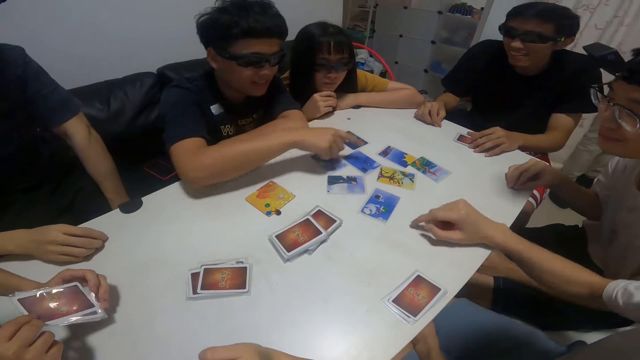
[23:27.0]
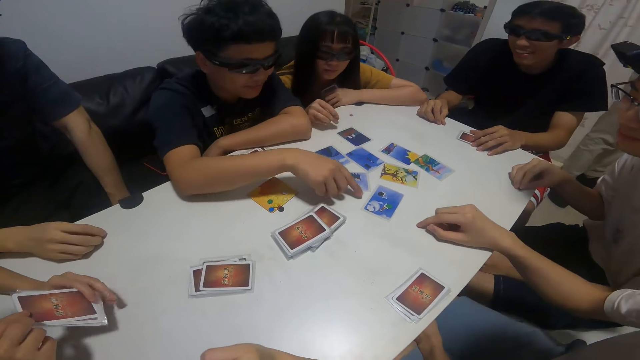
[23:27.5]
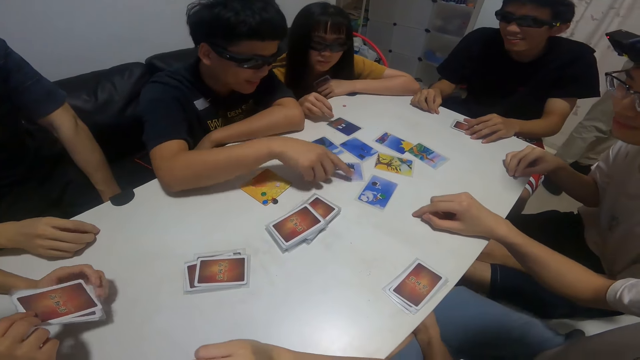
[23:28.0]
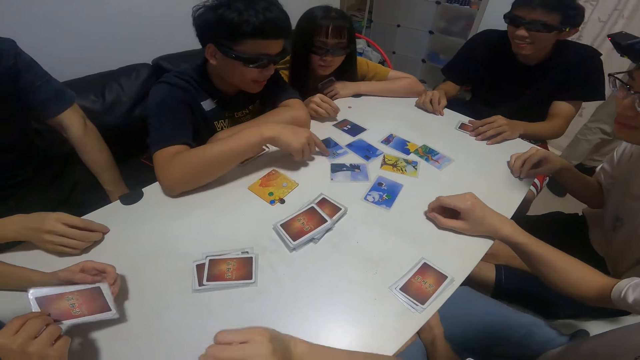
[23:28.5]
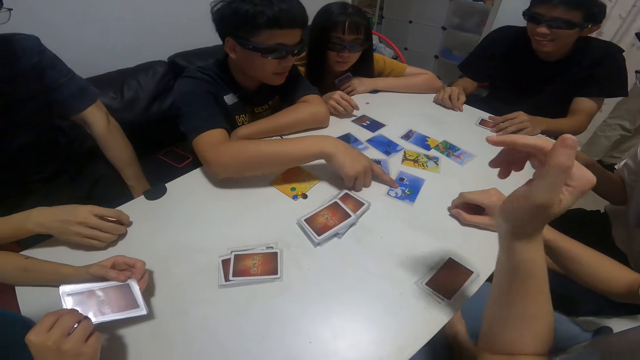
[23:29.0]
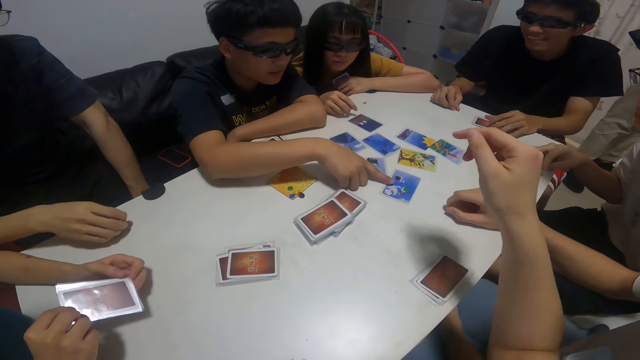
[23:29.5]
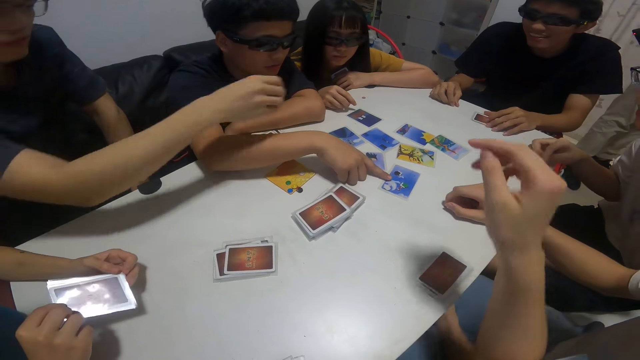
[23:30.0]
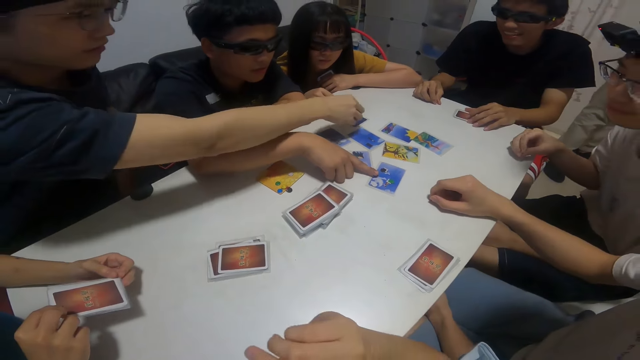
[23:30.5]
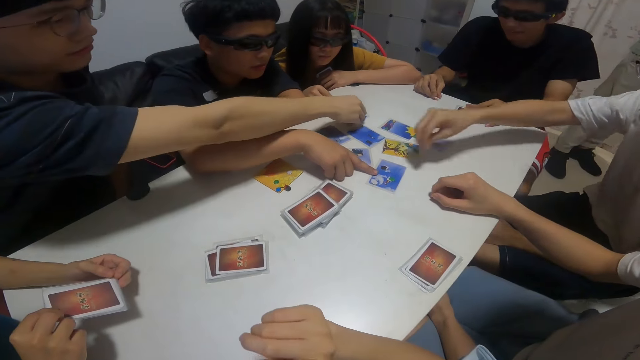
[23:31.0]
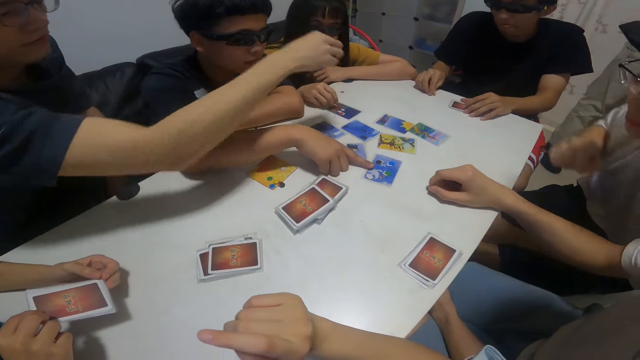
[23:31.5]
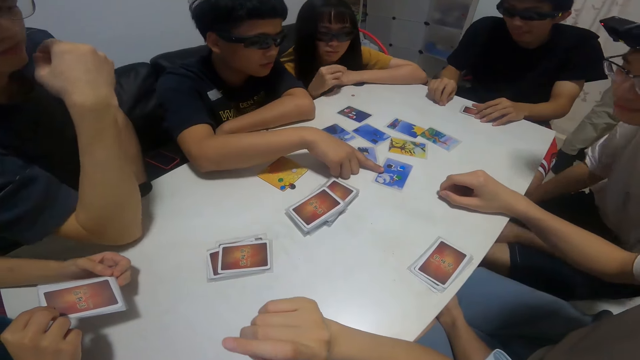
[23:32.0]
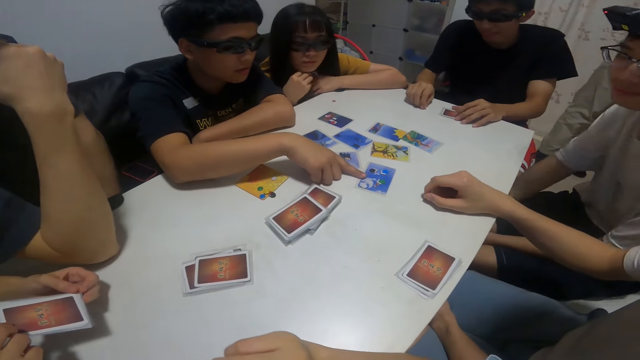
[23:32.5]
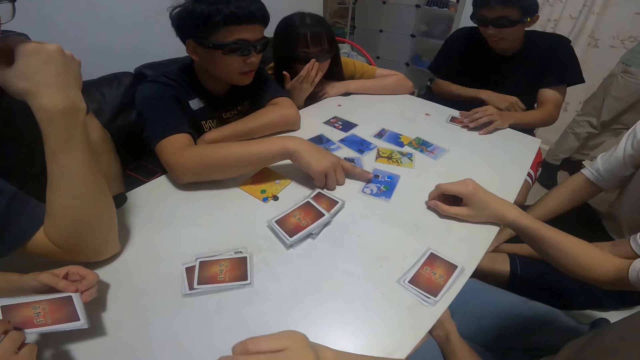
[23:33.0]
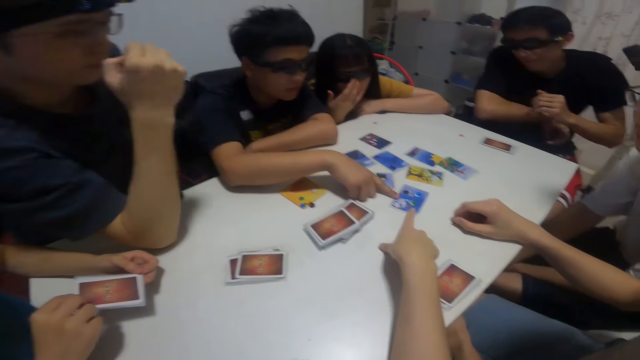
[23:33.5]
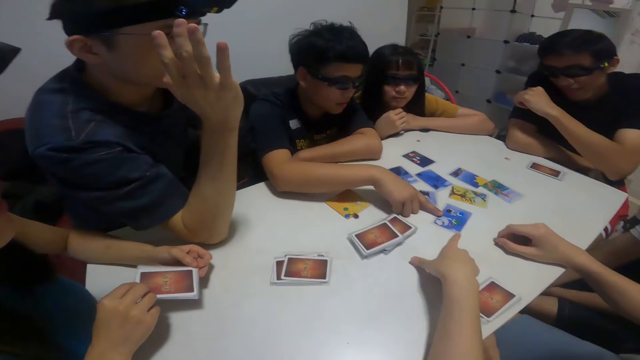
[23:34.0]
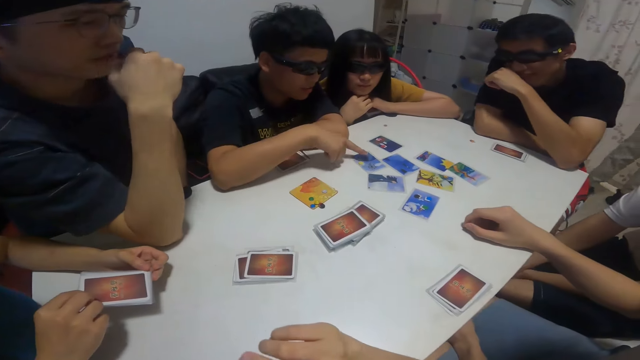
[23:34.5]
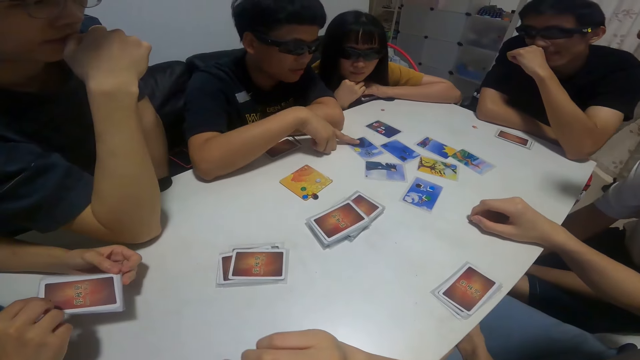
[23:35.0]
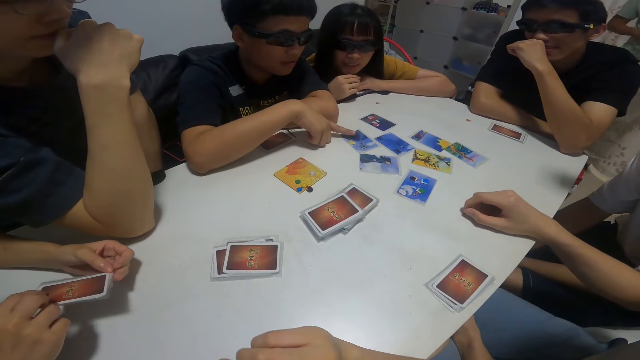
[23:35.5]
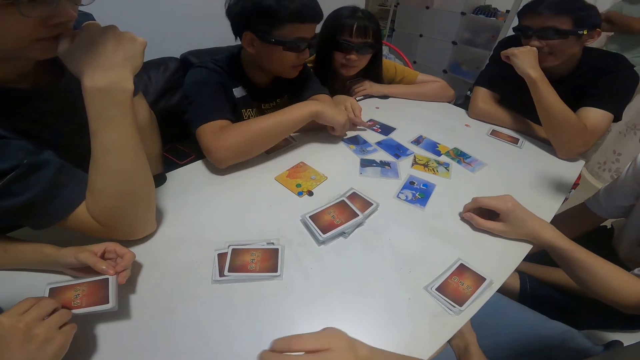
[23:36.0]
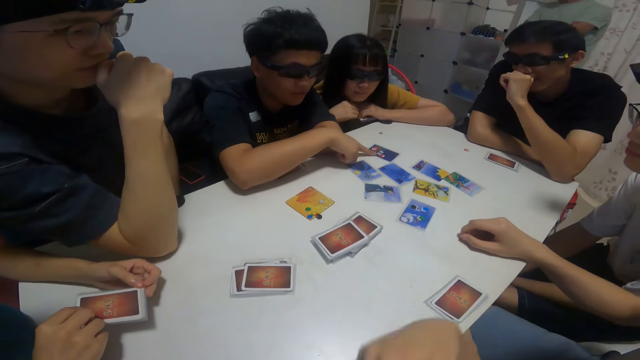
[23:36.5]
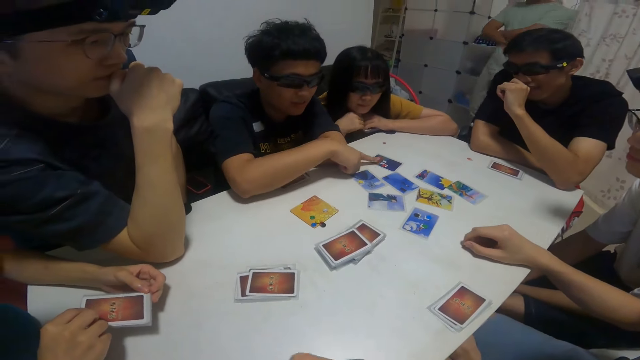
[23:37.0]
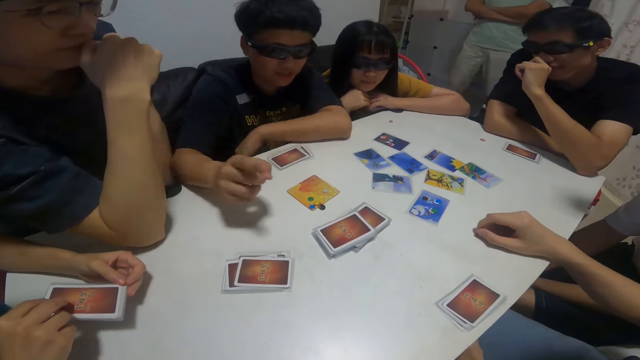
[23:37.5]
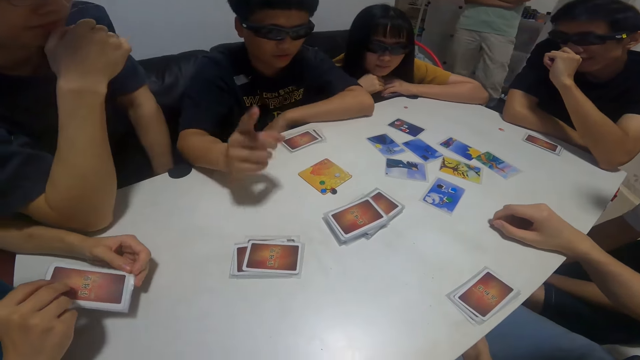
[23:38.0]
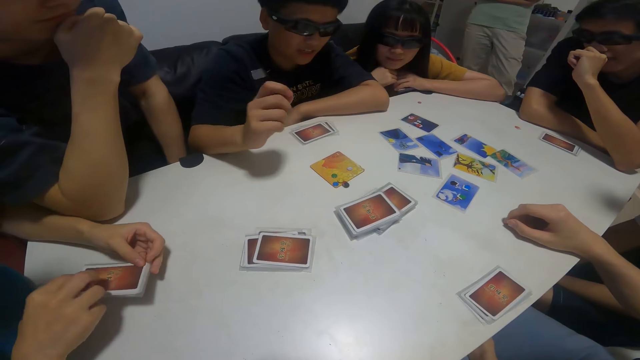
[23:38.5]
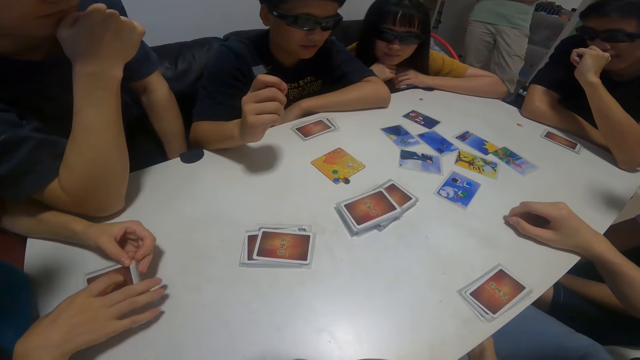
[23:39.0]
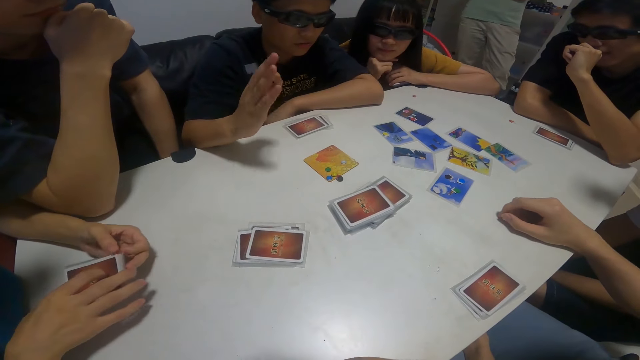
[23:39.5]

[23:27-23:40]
A person touches the card in the middle of the table. The second boy touches the cards on the table with his right finger. Another boy places a pebble in his right hand on a card. Another person puts the token point in the middle of the table. Another boy places a pebble in his right hand on a card. The second boy touches the card in the middle of the table.

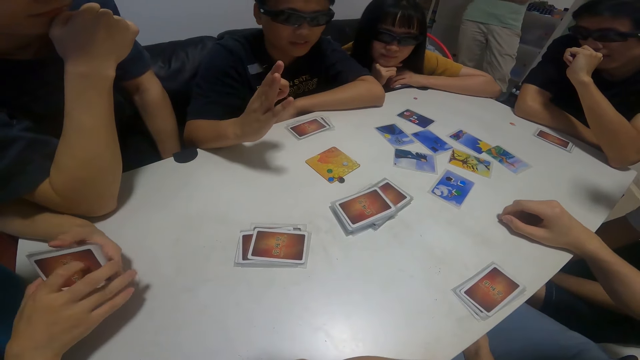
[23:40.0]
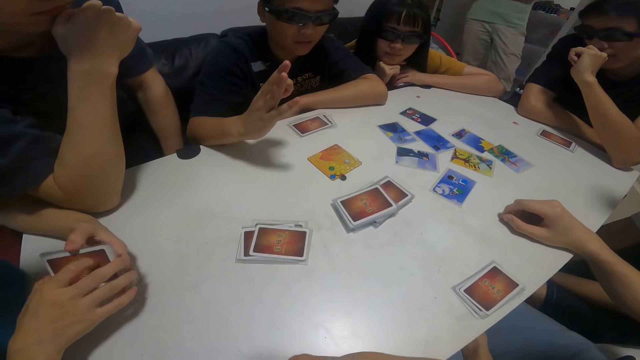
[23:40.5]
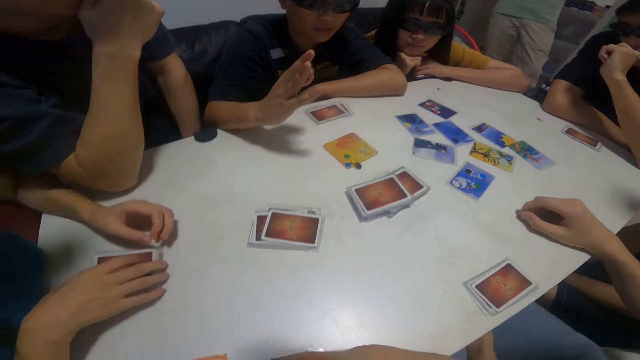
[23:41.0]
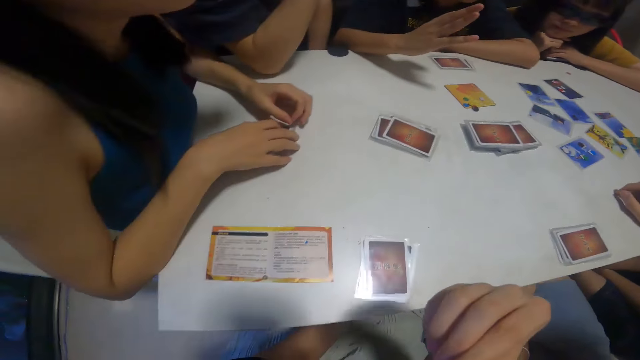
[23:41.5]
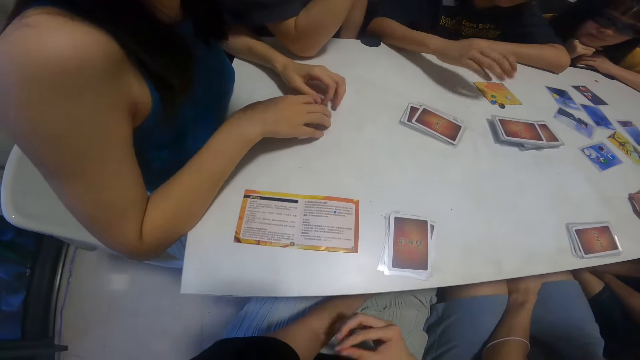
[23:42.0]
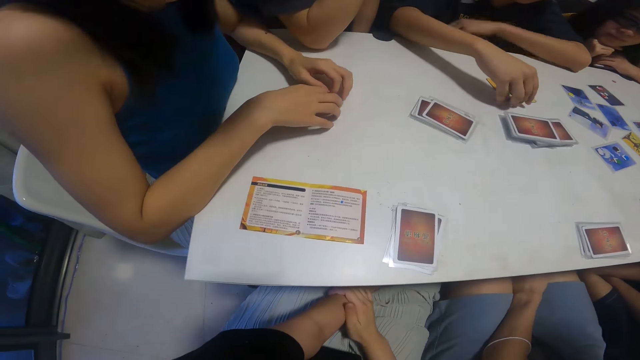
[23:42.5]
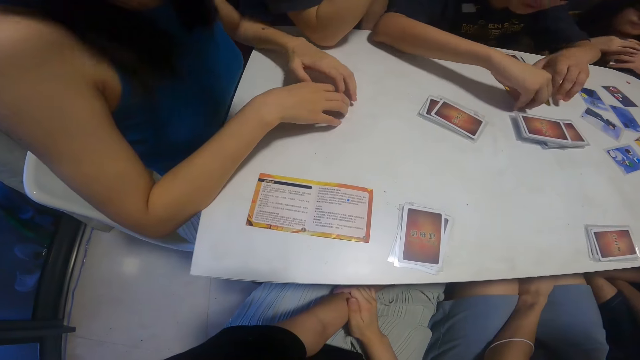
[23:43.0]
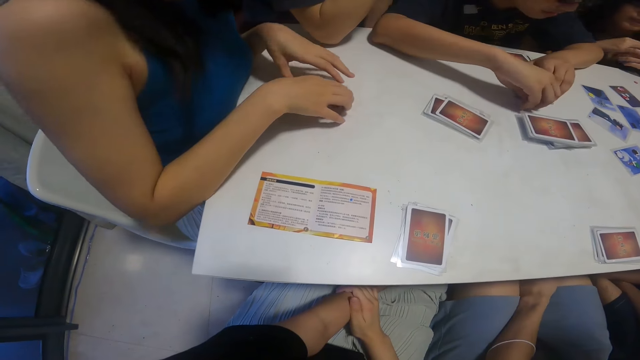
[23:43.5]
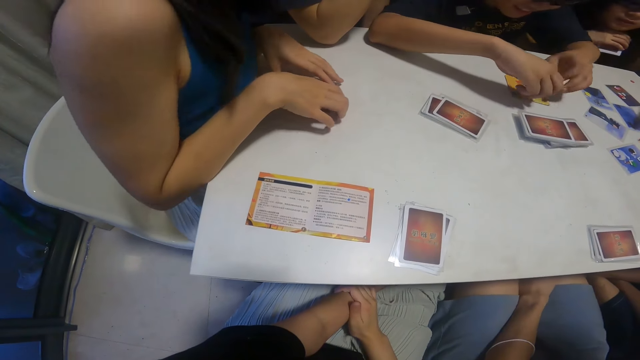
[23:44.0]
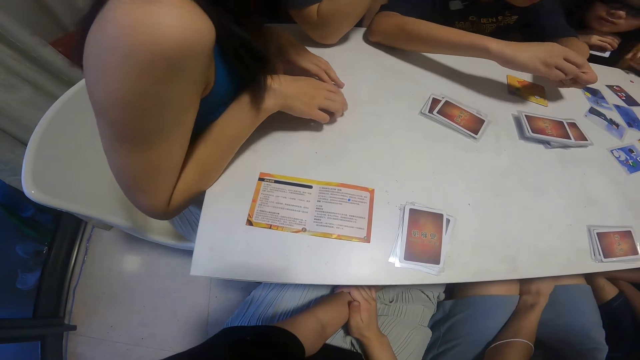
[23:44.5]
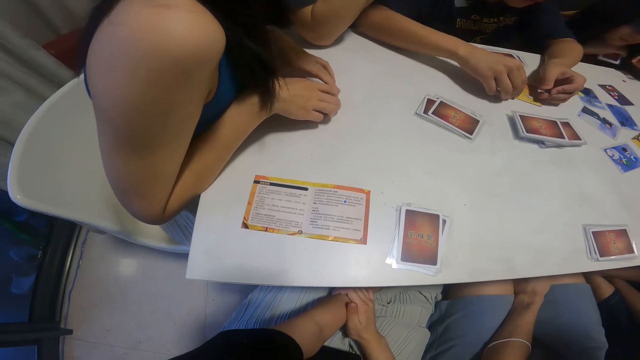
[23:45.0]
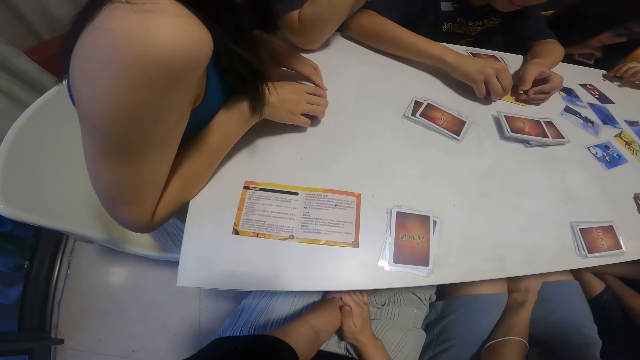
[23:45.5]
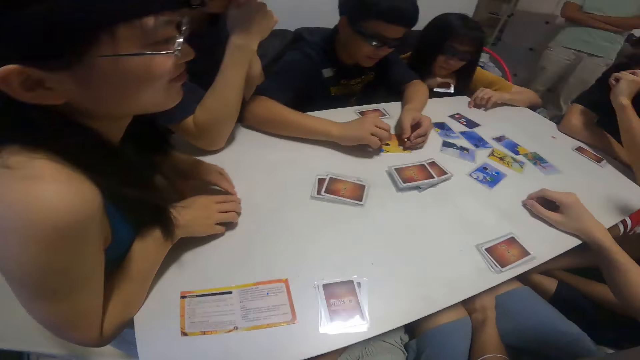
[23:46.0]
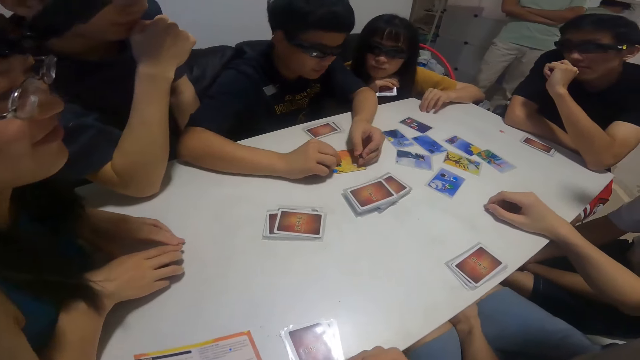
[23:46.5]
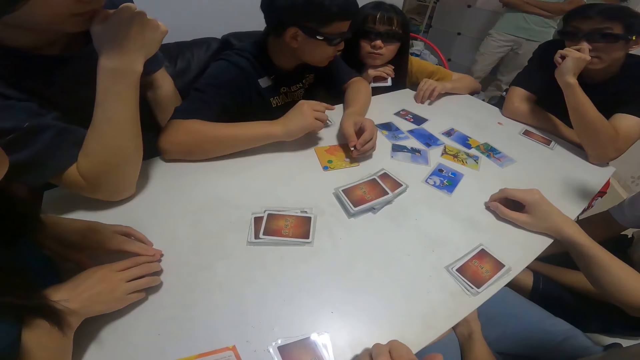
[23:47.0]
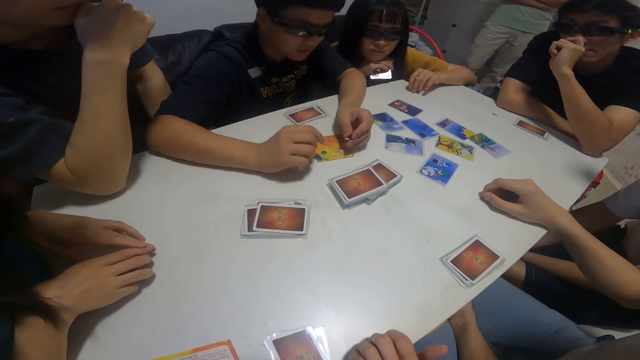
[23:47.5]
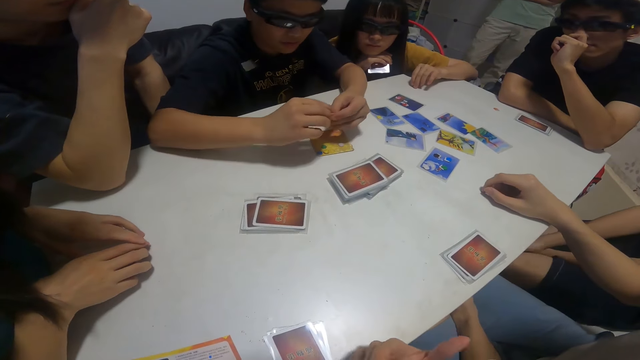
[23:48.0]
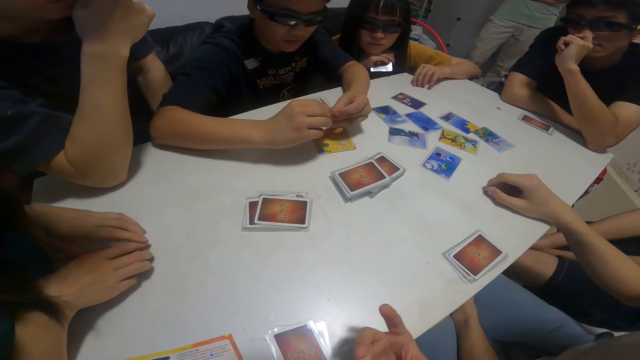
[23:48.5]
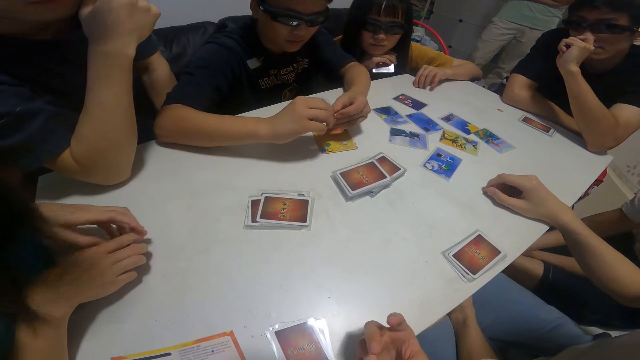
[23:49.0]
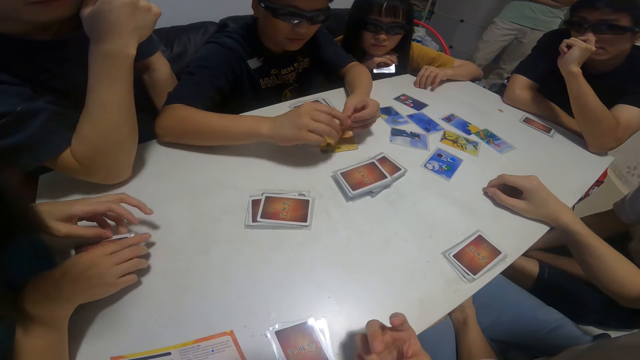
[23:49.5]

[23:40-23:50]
A girl places the cards in her right hand on the table. A boy moves the cards on the table and touches pebbles with his hands.
